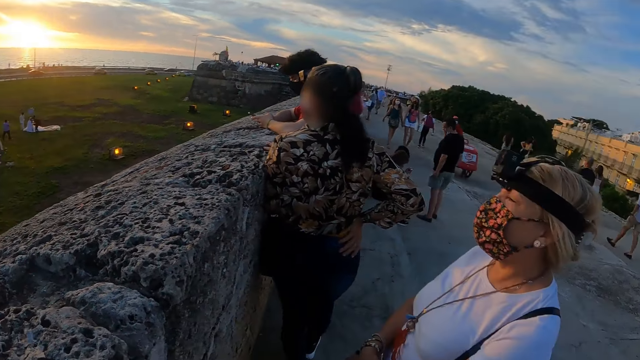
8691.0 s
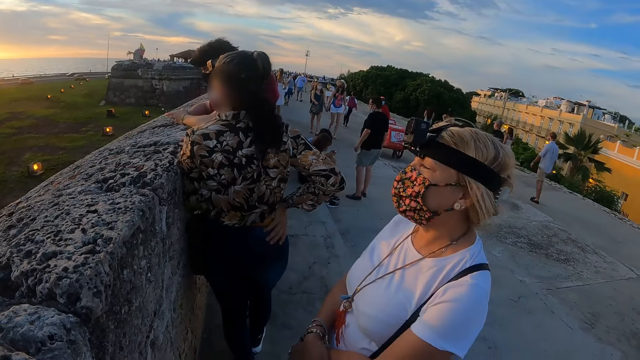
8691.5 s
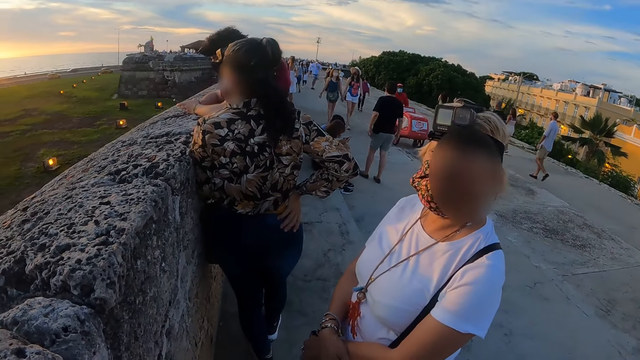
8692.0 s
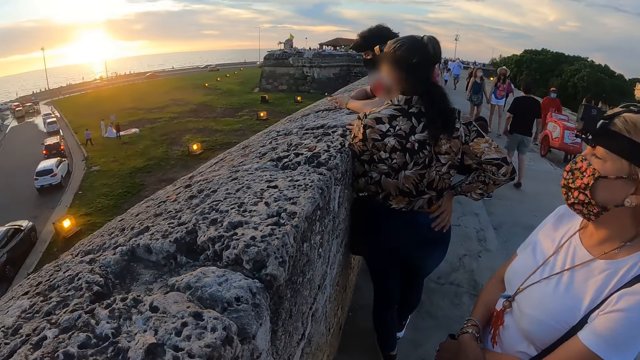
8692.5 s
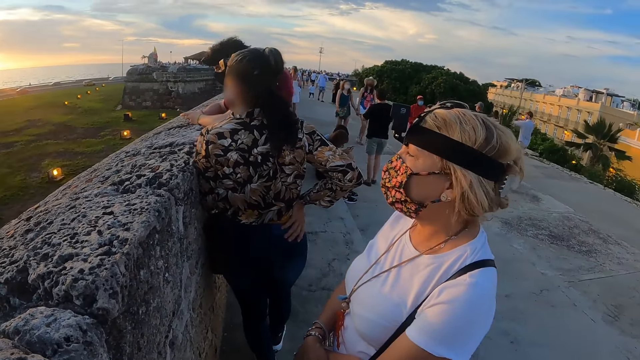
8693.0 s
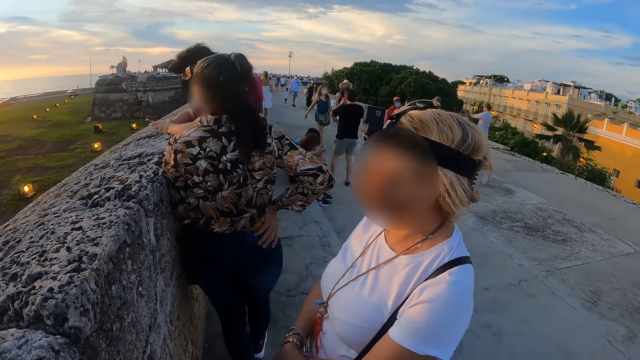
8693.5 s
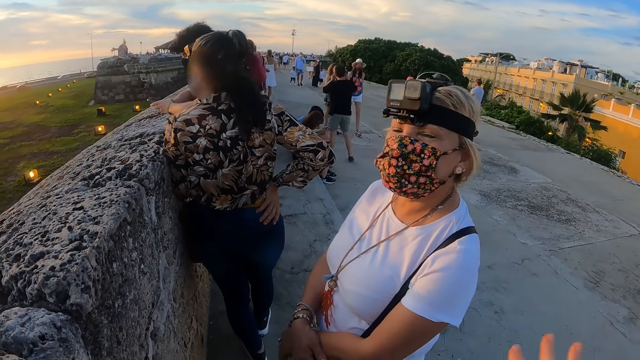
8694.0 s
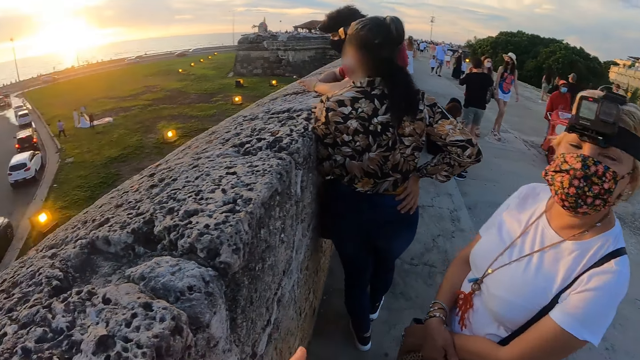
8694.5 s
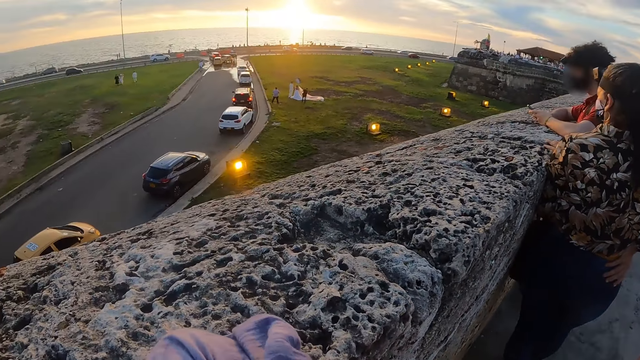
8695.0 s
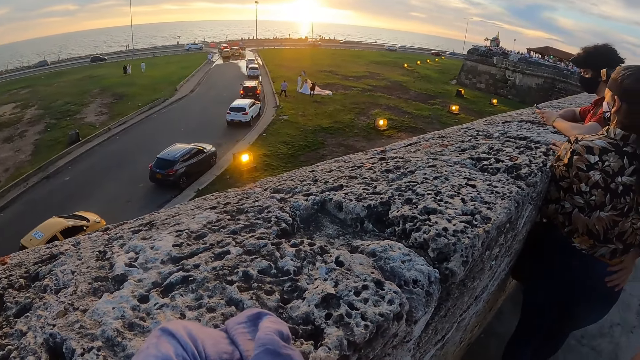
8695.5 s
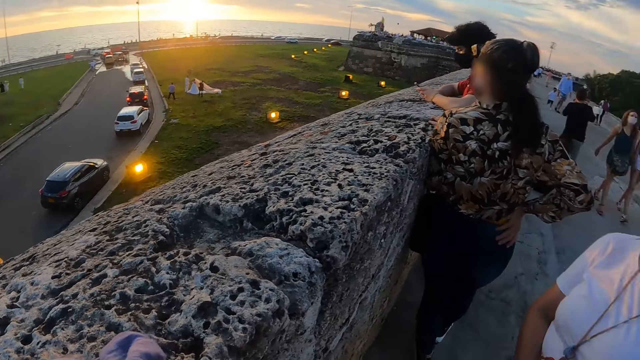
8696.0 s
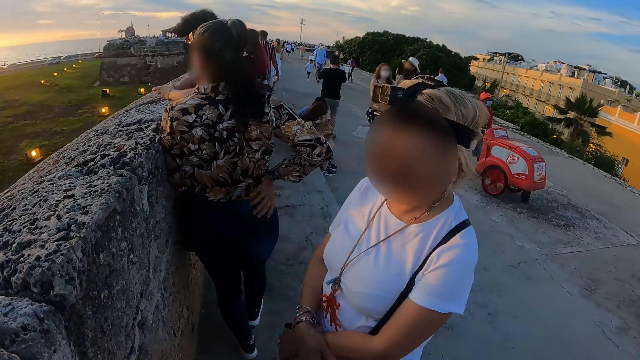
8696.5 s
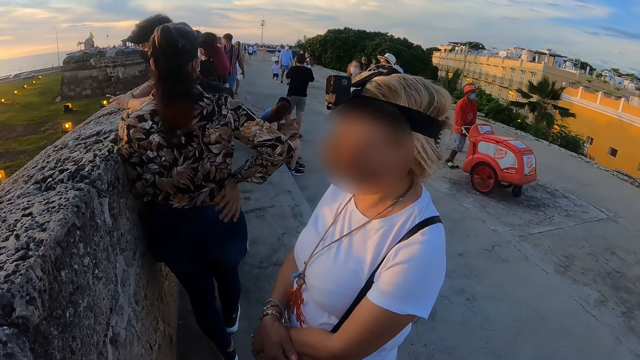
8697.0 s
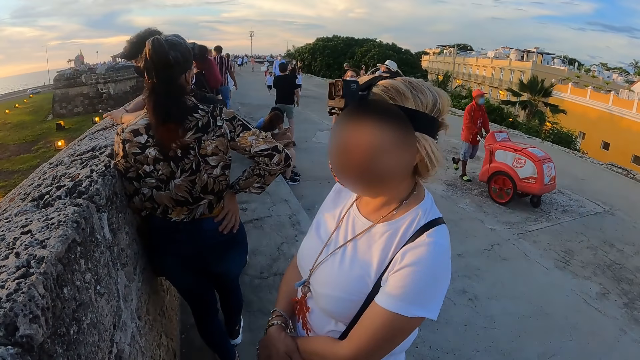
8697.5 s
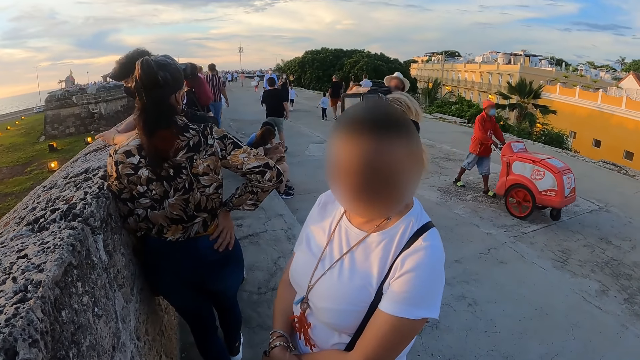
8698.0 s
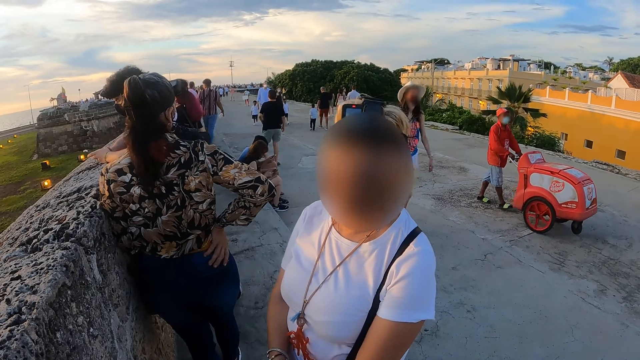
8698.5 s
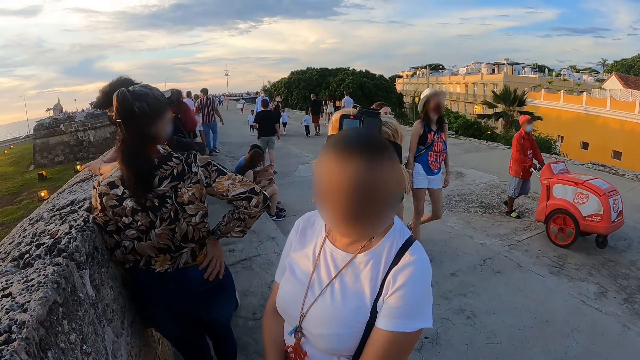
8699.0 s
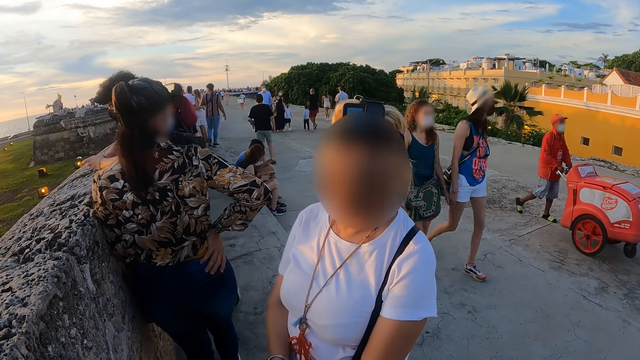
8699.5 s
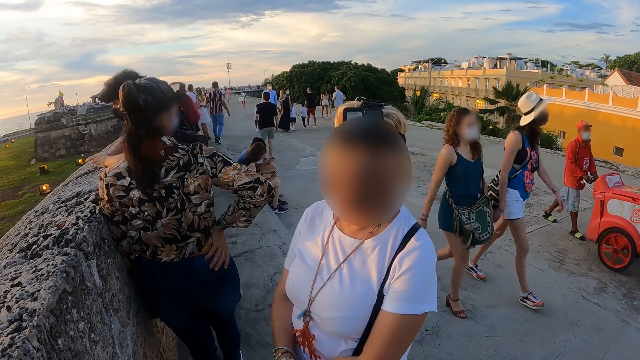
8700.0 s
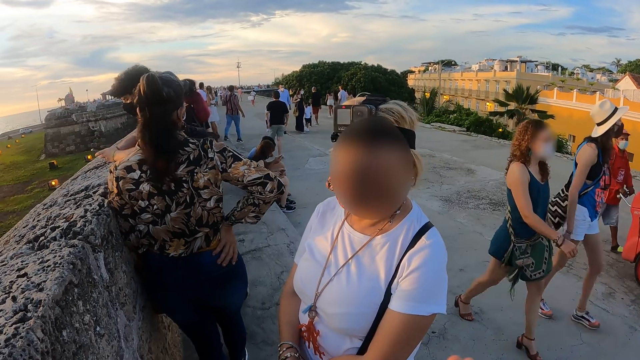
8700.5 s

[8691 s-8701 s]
The camera wearer looks at a person. They look around. They look at the person.

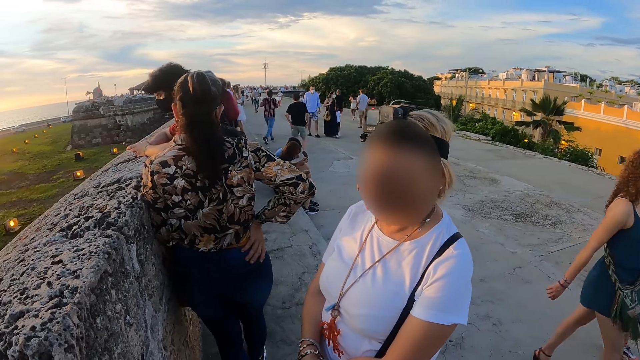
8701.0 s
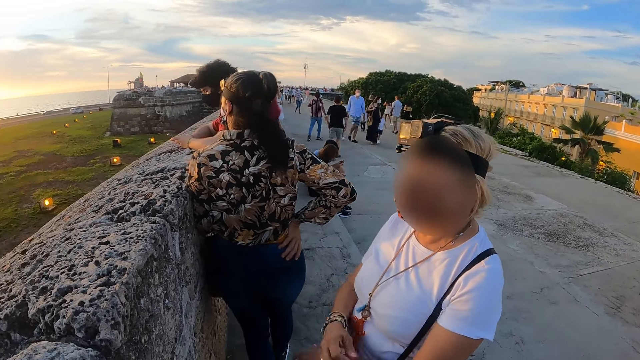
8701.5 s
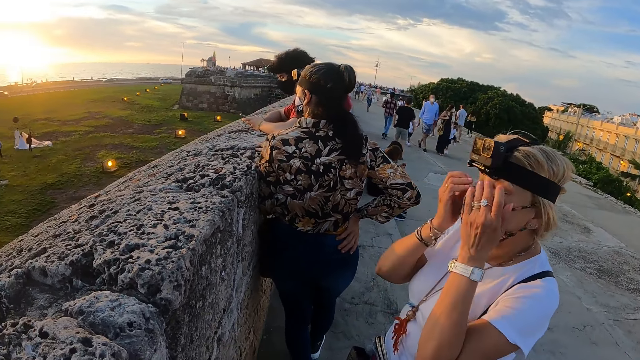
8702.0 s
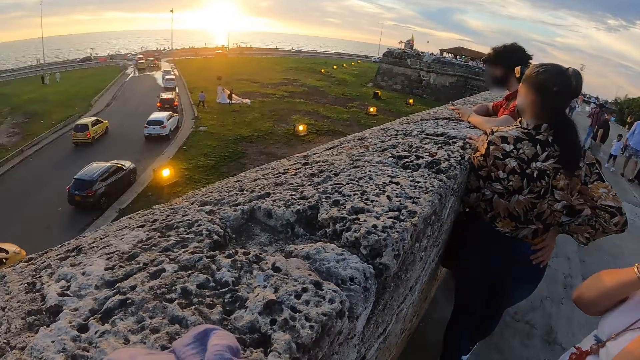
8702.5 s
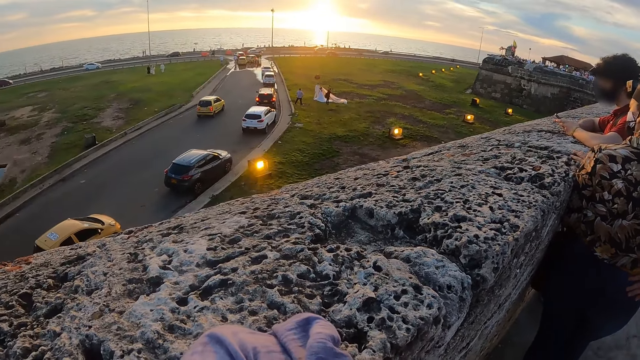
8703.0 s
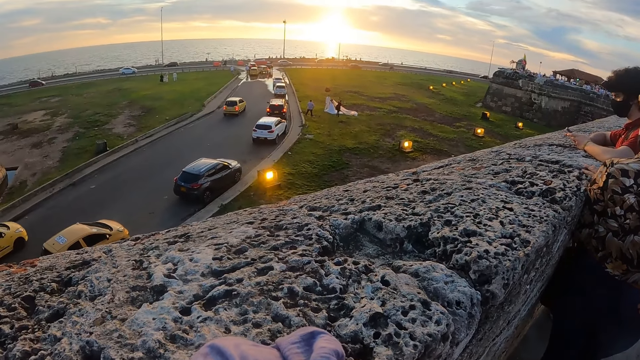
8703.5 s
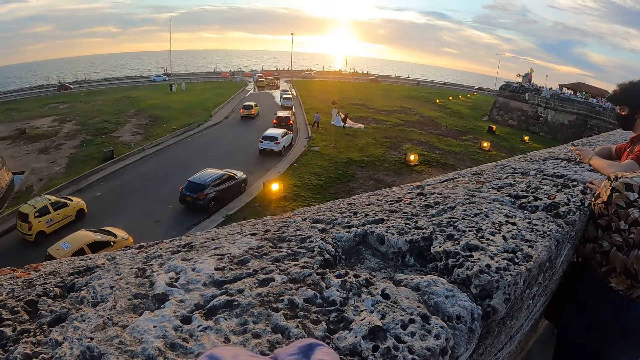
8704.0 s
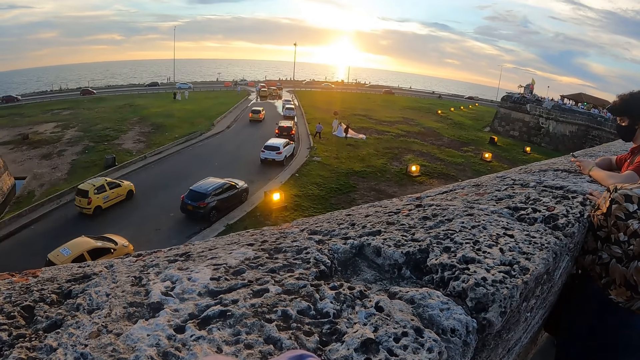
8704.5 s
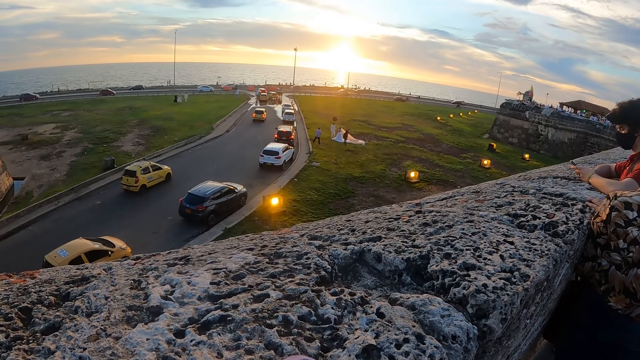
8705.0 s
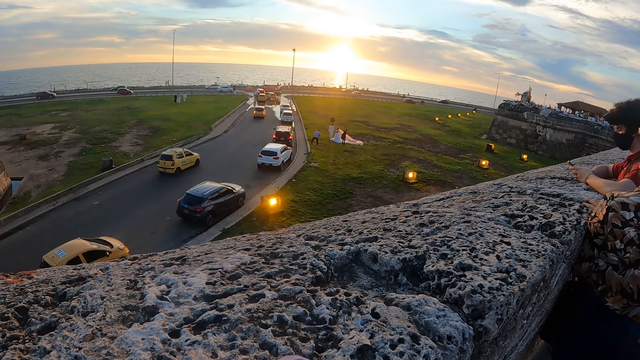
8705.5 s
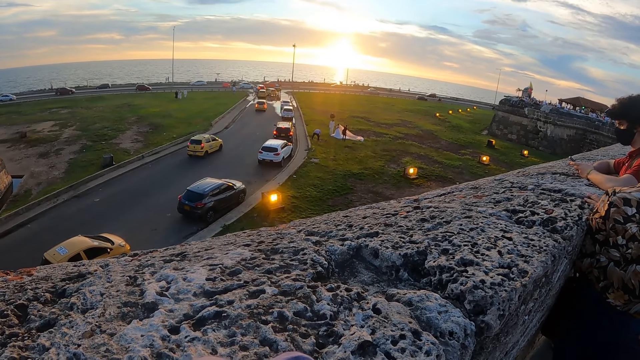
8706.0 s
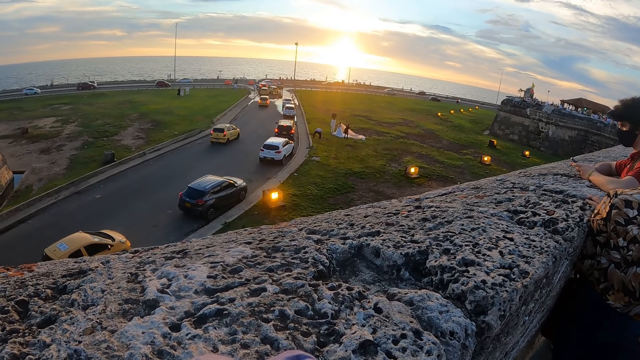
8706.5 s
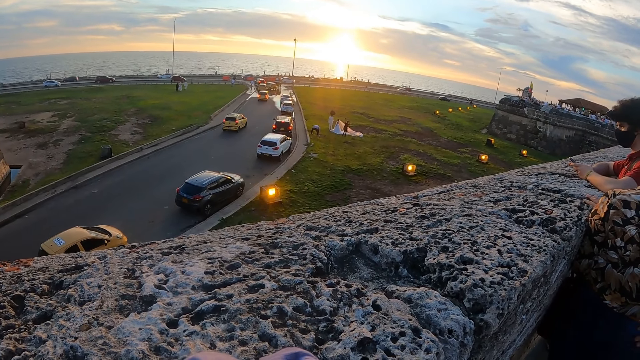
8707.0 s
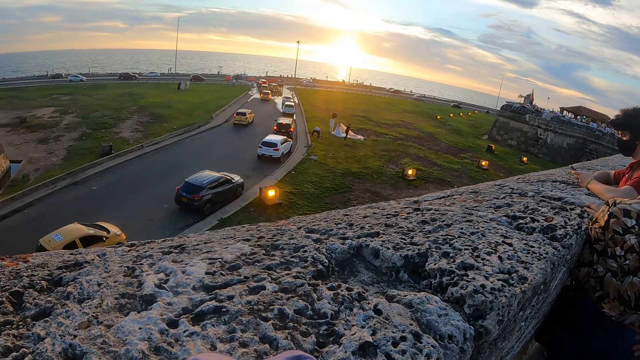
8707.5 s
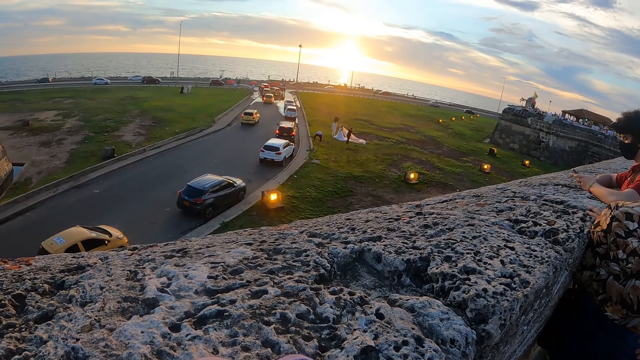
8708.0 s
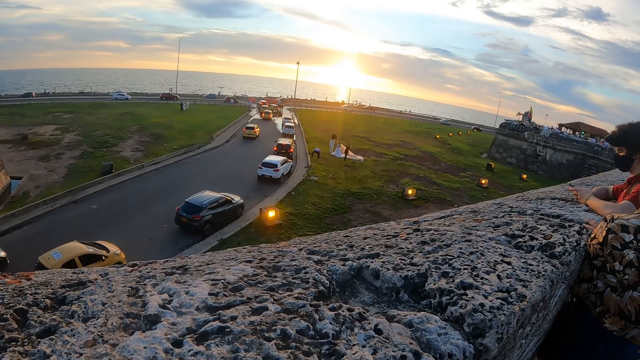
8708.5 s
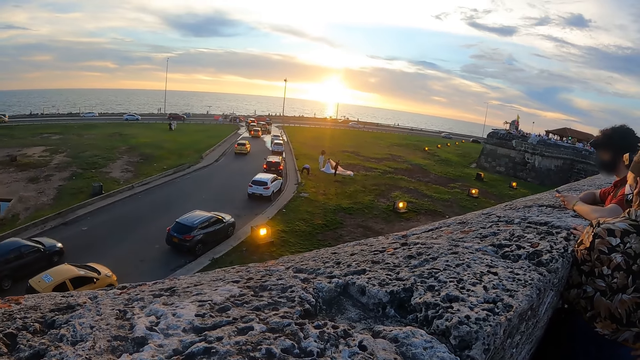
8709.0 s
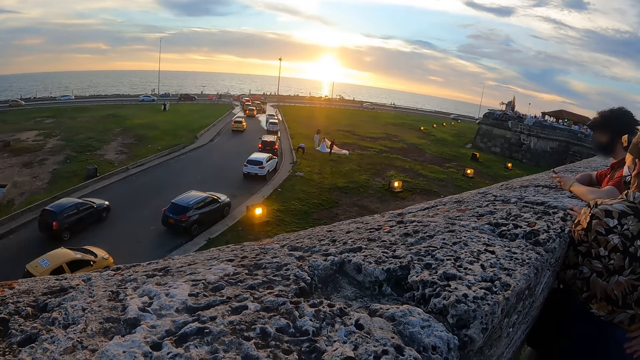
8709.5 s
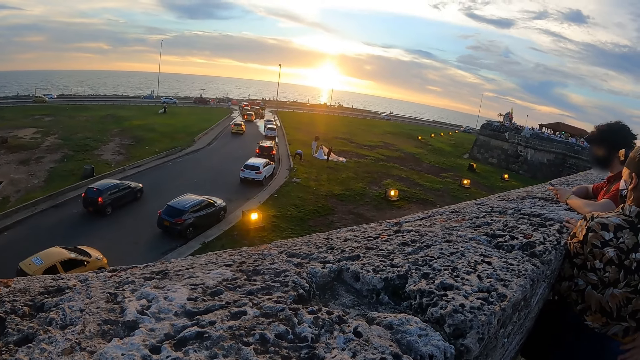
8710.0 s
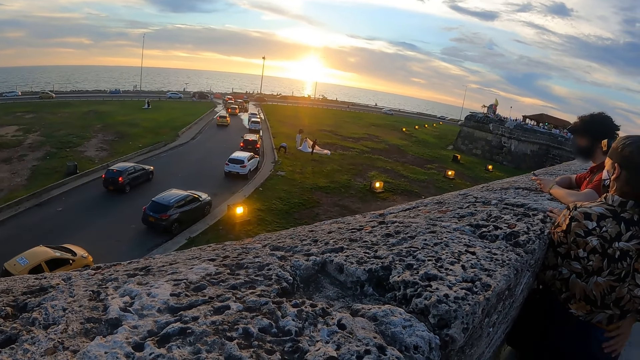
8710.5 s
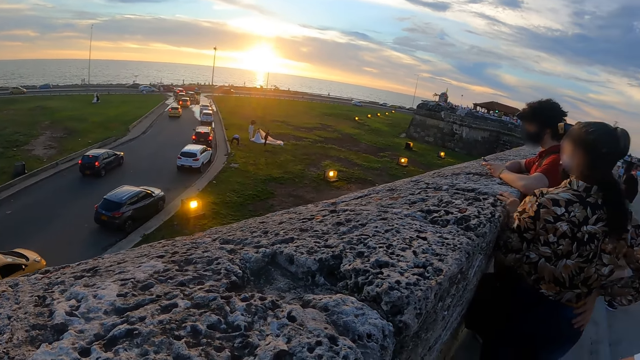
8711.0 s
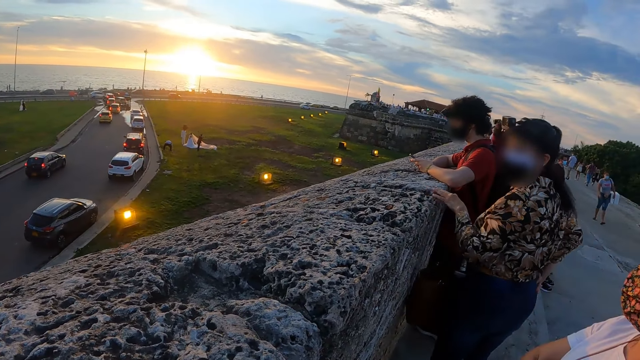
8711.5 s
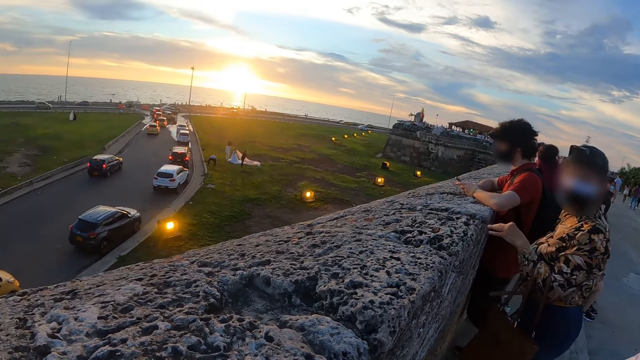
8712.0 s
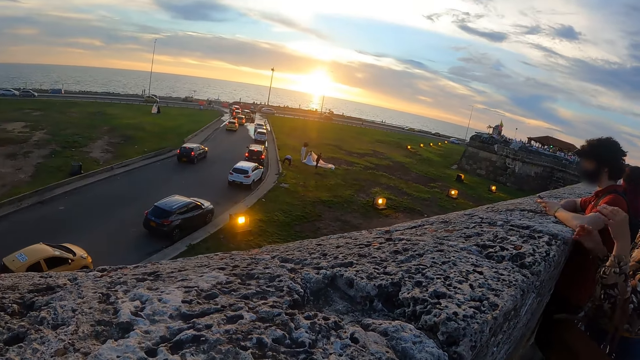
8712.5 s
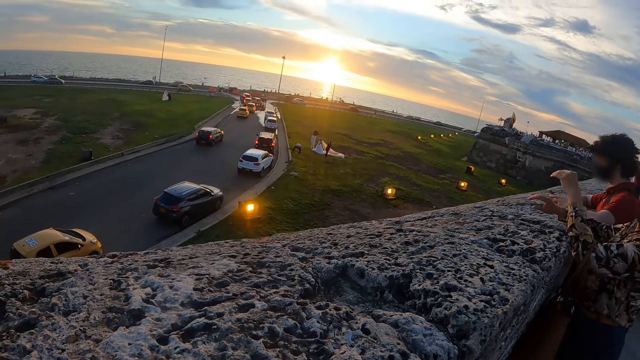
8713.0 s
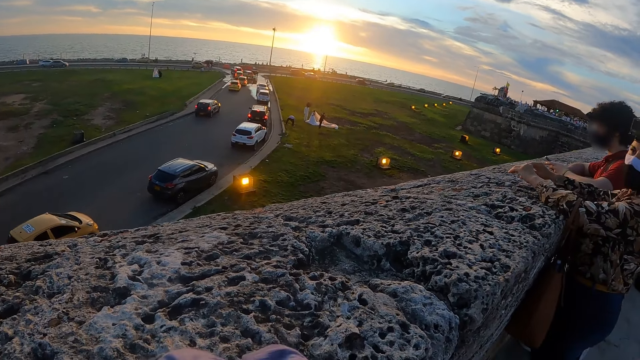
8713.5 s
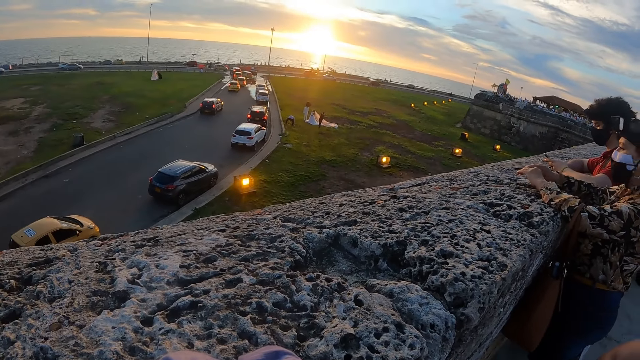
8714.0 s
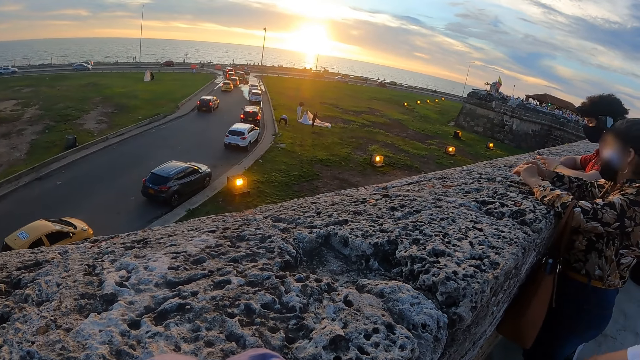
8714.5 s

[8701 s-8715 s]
The camera wearer looks around.
